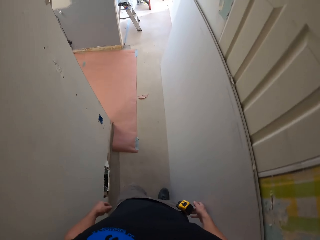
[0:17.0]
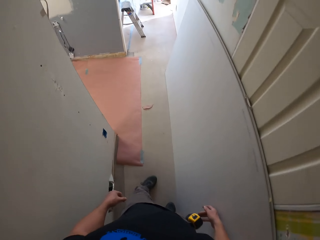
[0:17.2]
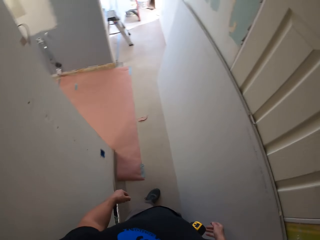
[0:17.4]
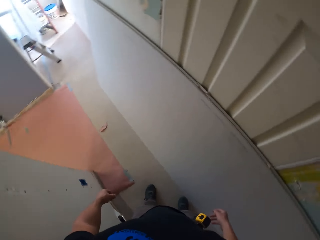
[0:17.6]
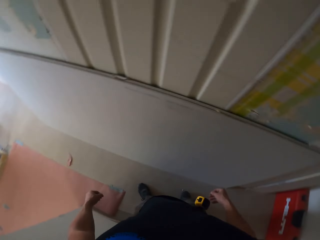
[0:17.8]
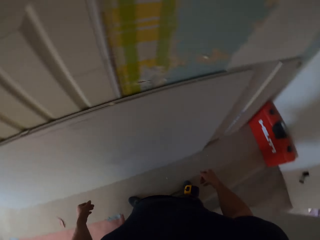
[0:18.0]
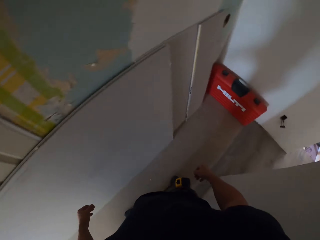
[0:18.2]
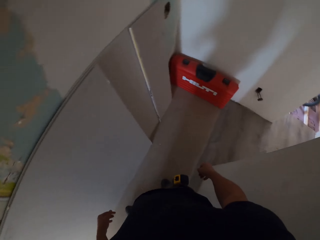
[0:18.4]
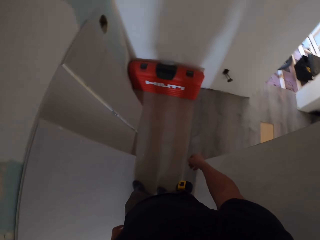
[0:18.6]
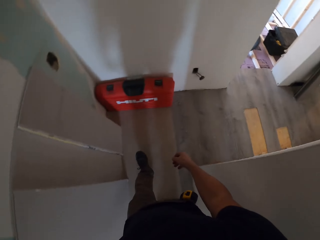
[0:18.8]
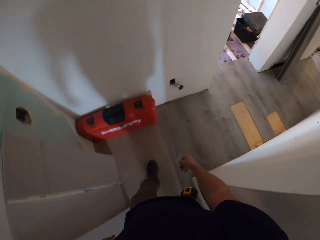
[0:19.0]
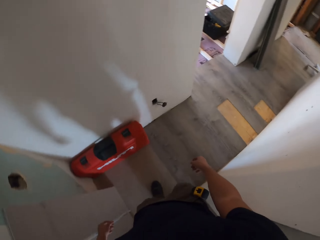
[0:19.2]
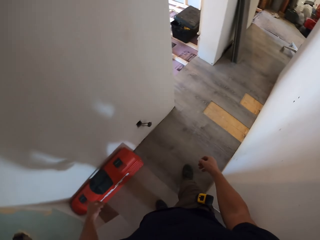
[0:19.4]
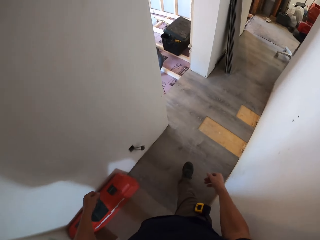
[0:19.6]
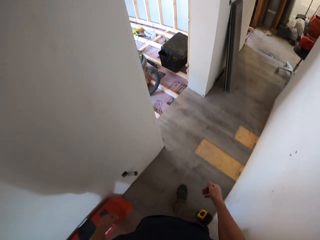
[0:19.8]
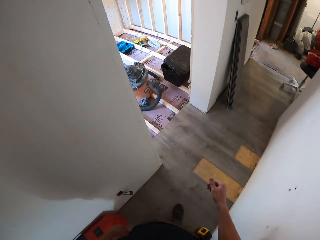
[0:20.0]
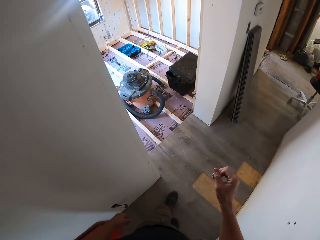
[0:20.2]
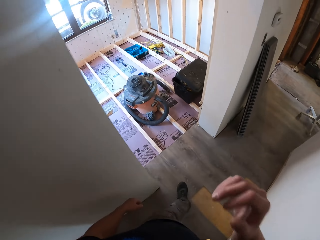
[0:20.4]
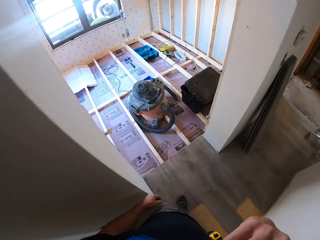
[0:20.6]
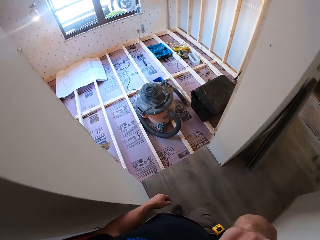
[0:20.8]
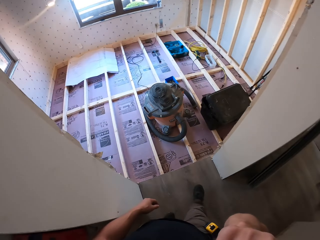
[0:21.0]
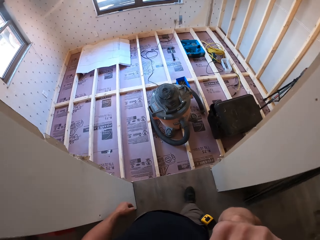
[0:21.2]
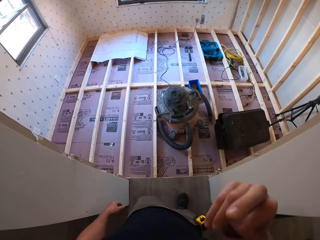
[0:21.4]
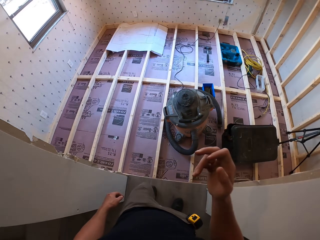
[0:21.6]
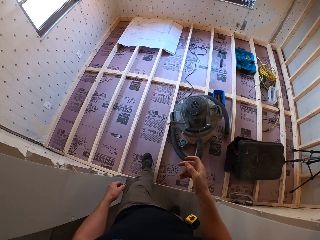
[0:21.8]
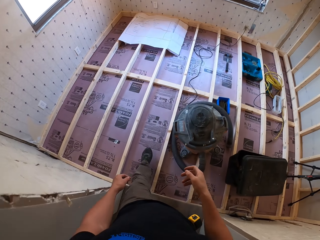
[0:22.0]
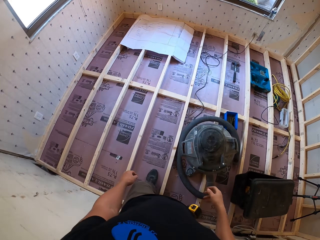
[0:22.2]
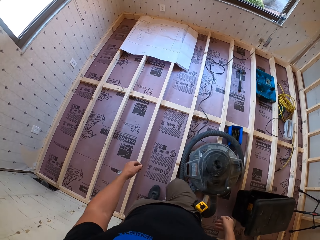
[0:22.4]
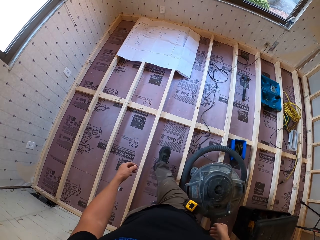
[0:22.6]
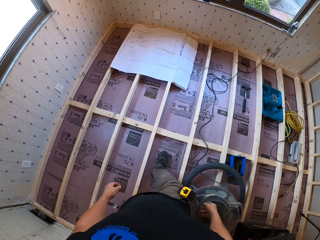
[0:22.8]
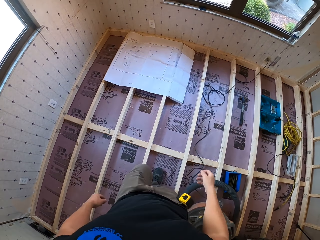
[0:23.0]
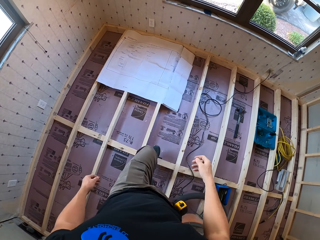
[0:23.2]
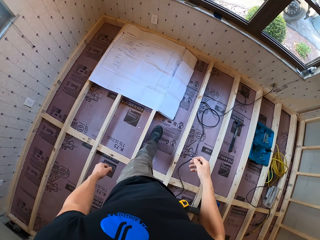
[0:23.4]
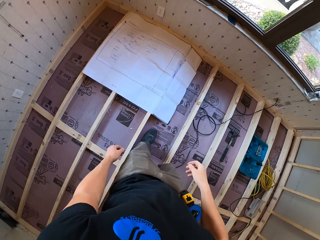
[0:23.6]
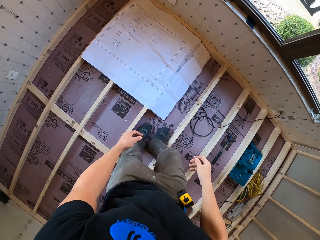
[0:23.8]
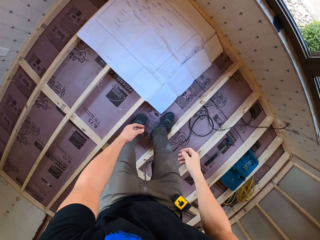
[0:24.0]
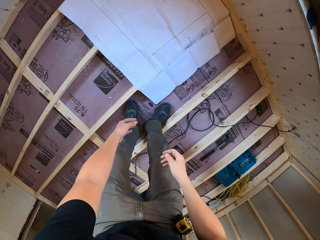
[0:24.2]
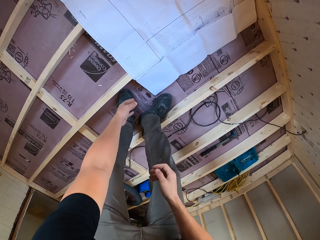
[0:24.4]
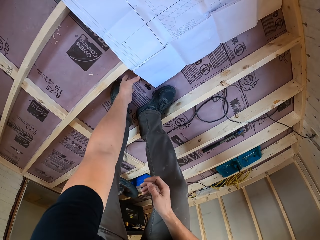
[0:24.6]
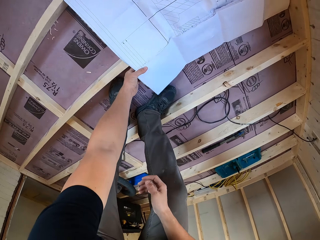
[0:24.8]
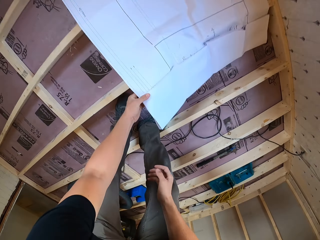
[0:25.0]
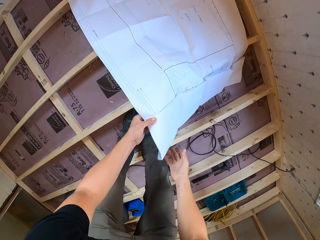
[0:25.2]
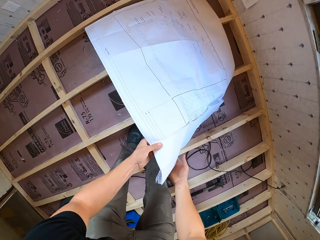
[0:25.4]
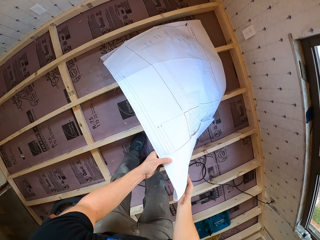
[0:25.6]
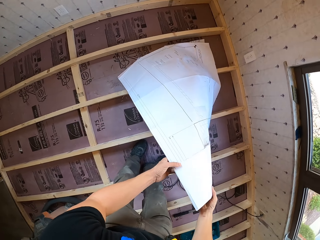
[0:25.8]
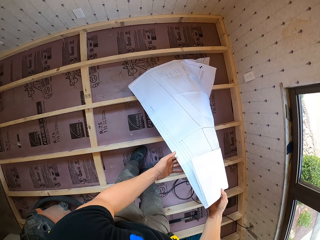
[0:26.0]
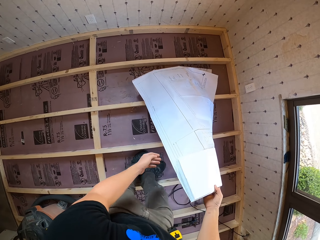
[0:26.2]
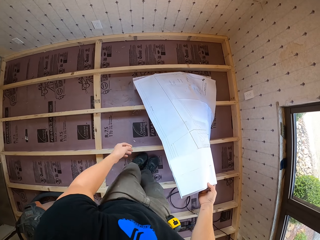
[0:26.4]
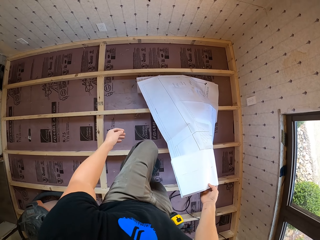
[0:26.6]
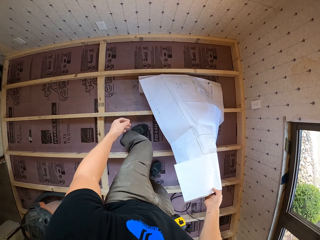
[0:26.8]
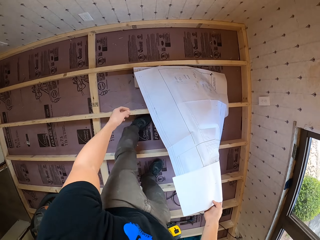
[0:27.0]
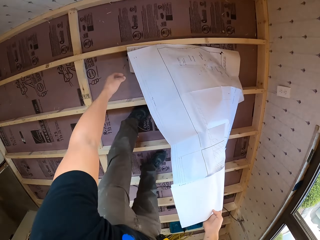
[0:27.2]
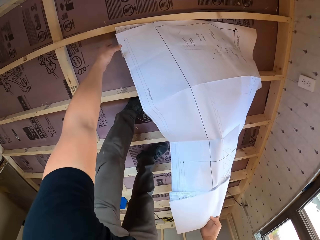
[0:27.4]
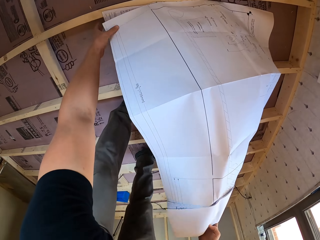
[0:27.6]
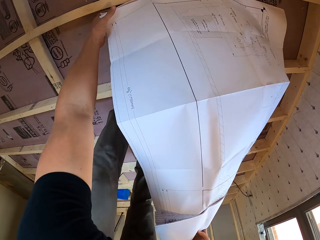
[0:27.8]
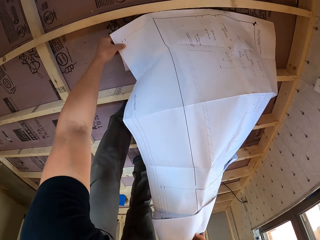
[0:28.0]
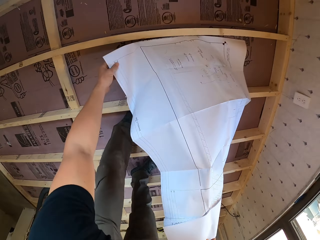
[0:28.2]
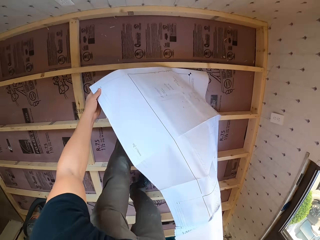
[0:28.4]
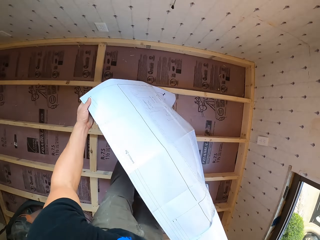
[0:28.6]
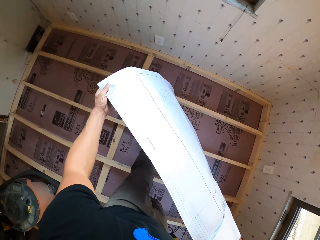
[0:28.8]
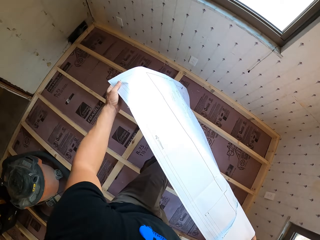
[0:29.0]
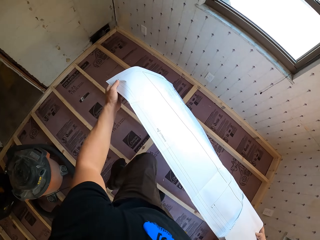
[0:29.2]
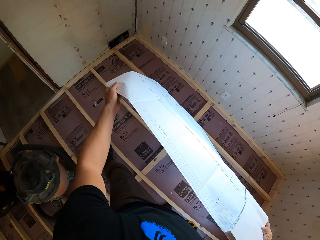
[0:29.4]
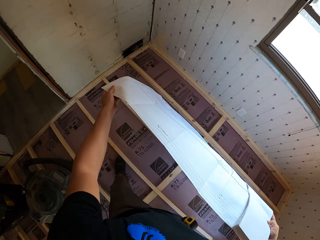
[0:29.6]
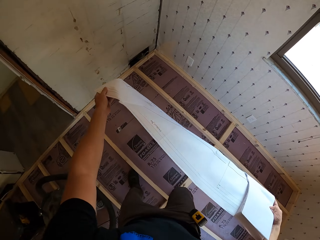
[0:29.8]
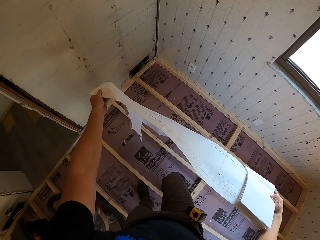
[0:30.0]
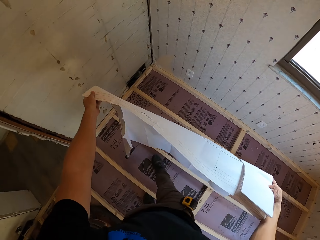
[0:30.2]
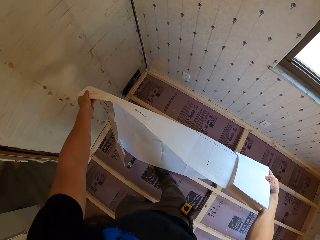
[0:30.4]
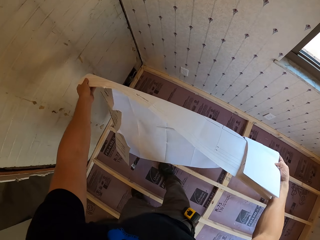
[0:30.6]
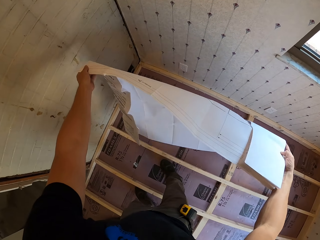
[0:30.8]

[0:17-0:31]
The camera wearer turns around. They walk around the room. They adjust the camera. They walk around the room. They bend down and pick up a large paper or manual. They stand up.

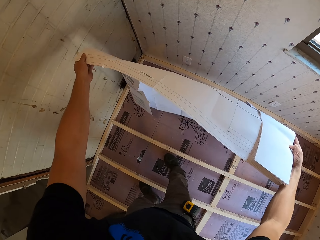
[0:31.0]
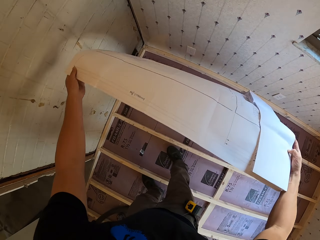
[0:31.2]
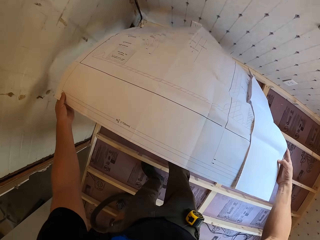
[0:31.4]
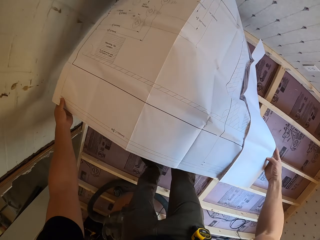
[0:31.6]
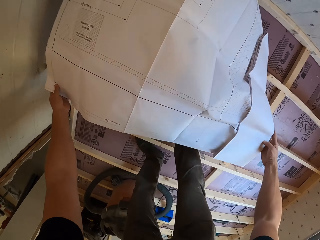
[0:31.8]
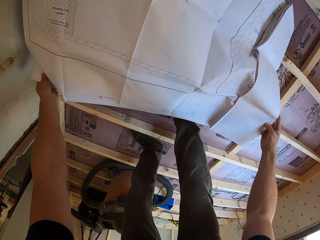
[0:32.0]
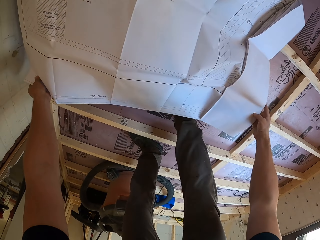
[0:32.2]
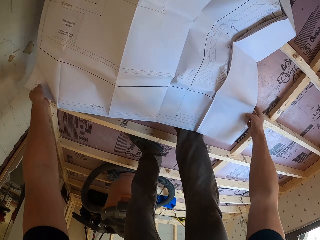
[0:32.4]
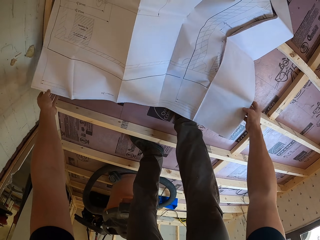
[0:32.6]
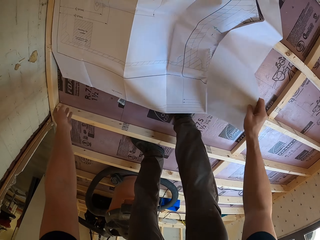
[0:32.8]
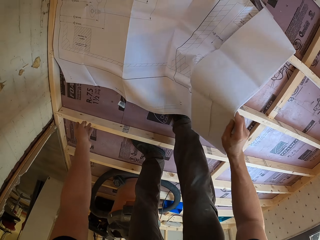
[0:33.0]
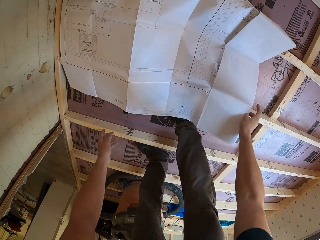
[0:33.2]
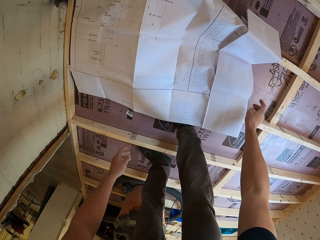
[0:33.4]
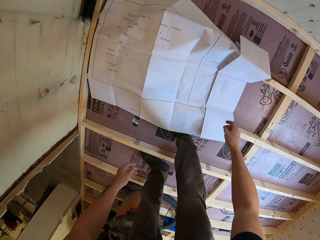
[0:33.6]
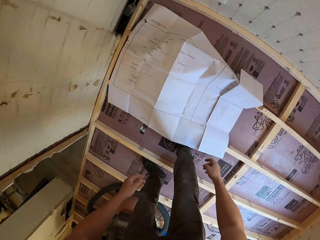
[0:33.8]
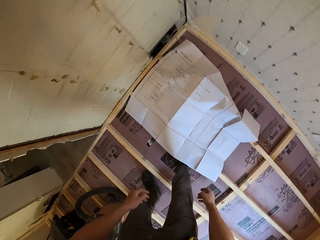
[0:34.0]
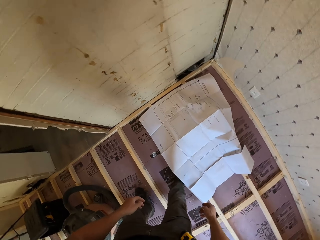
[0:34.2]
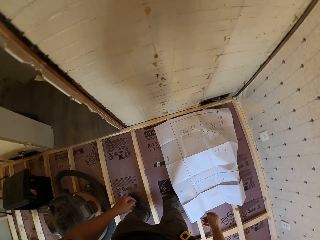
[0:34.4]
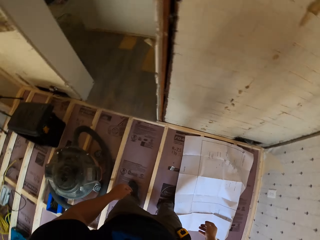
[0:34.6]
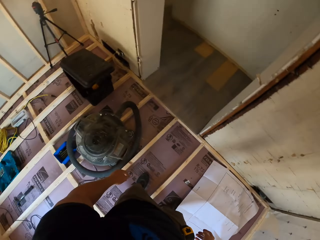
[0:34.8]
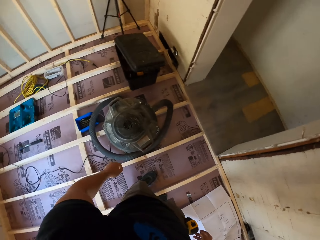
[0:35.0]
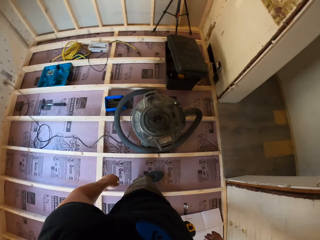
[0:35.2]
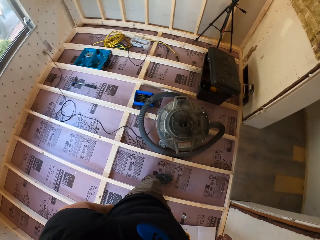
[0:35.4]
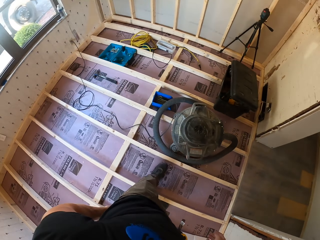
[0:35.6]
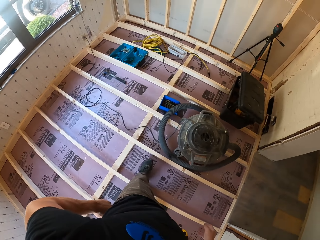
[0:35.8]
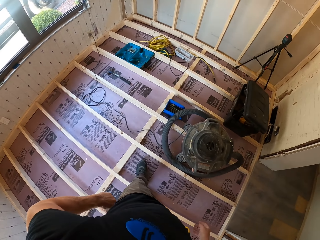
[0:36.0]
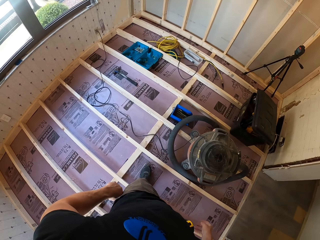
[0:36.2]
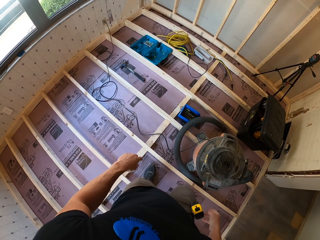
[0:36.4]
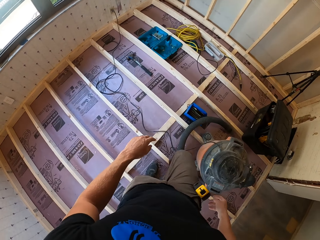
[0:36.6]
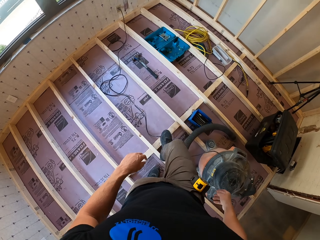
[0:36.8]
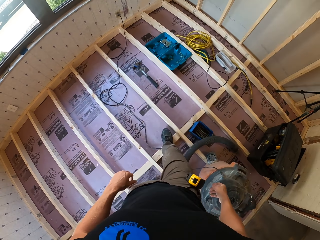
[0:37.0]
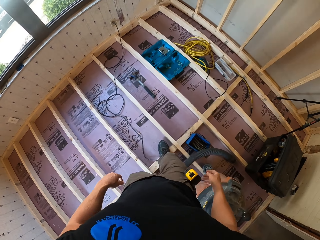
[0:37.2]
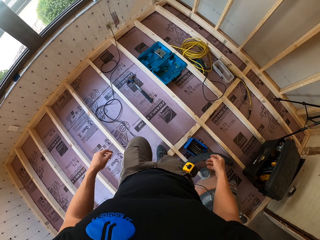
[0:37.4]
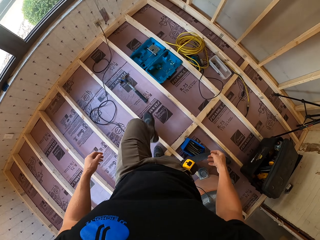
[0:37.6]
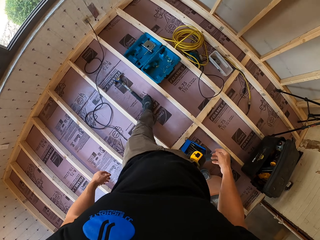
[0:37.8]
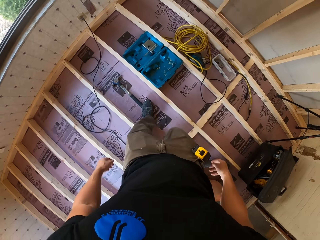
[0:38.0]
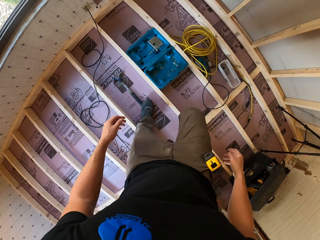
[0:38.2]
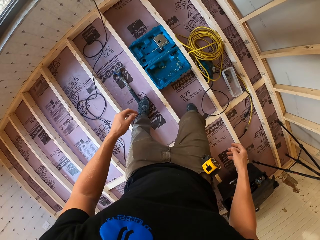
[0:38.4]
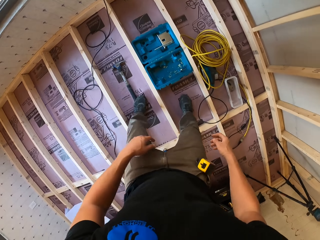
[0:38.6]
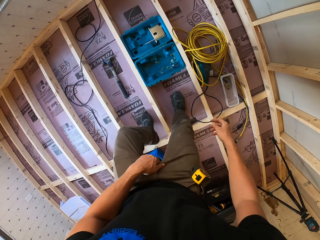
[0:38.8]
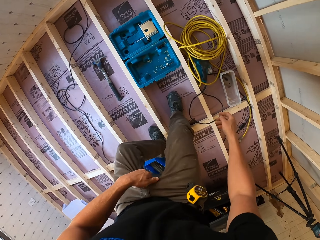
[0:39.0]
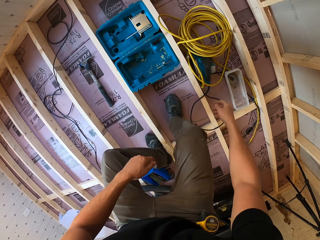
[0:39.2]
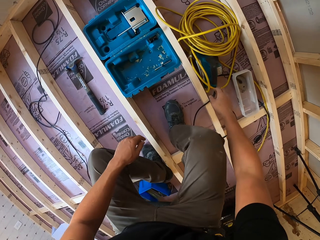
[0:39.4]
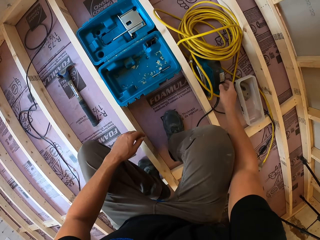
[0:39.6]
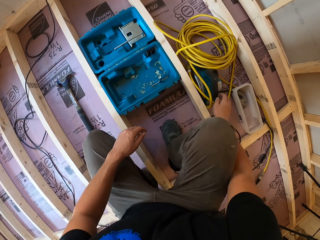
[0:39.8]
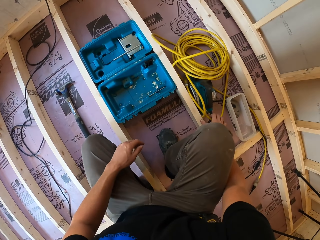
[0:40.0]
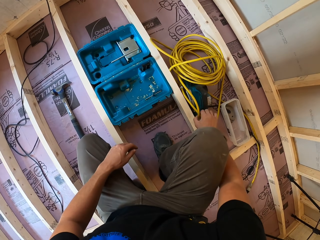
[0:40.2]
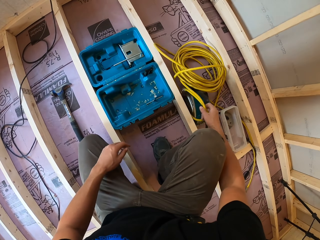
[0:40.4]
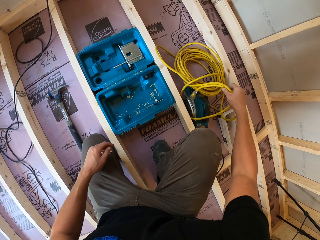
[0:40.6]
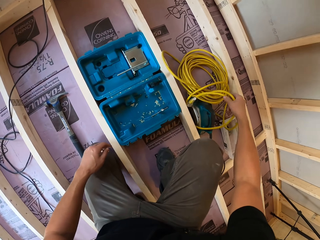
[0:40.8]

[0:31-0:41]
The camera wearer places the manual on the timber. They stand up. They walk around the room. They bend down.
